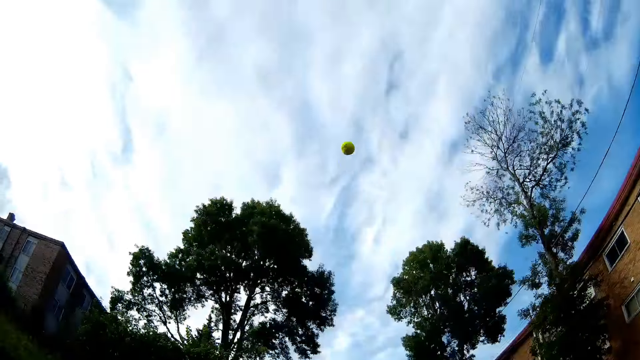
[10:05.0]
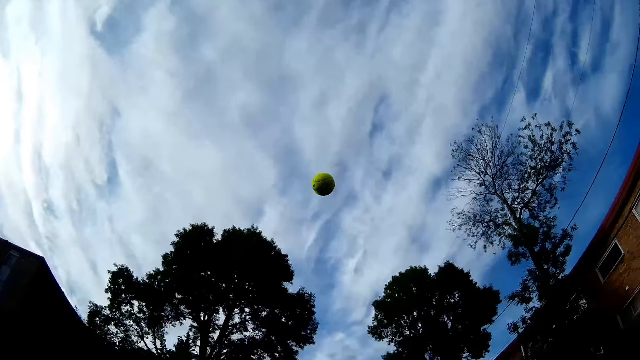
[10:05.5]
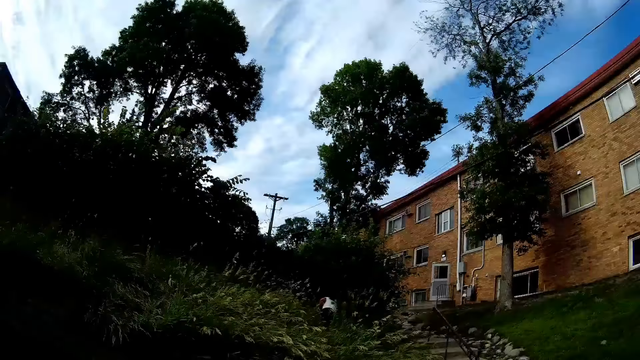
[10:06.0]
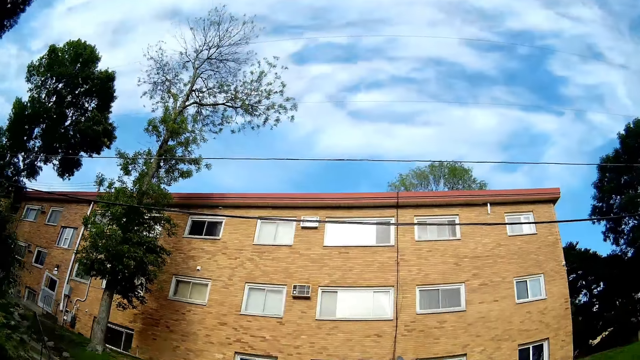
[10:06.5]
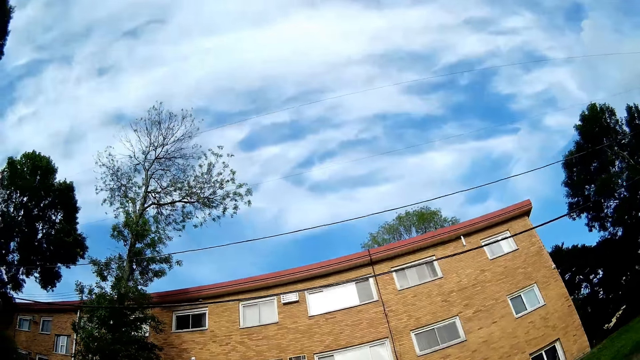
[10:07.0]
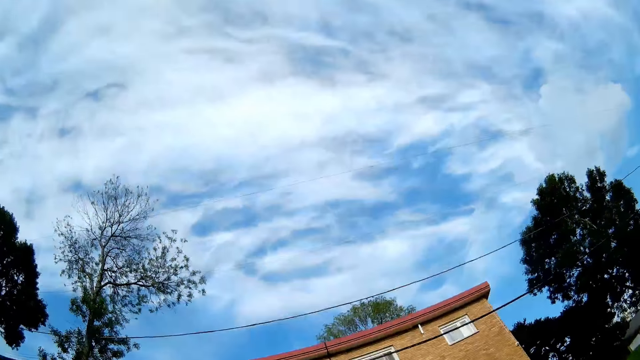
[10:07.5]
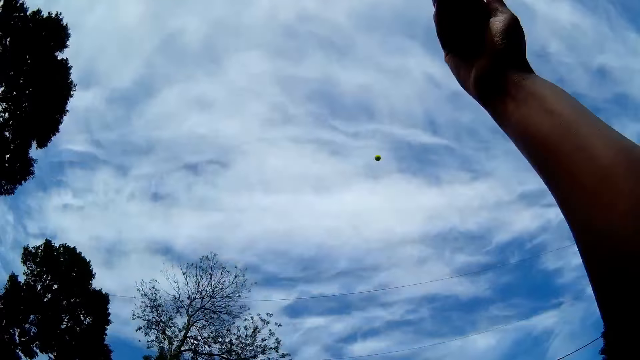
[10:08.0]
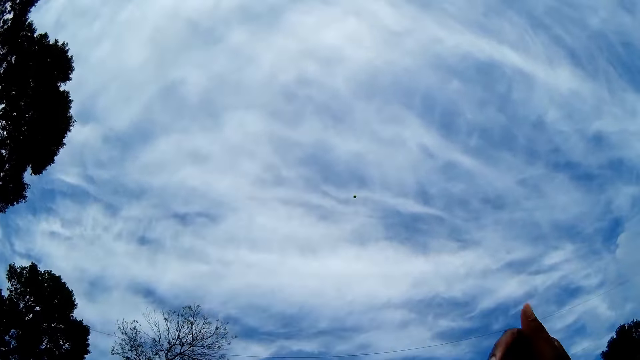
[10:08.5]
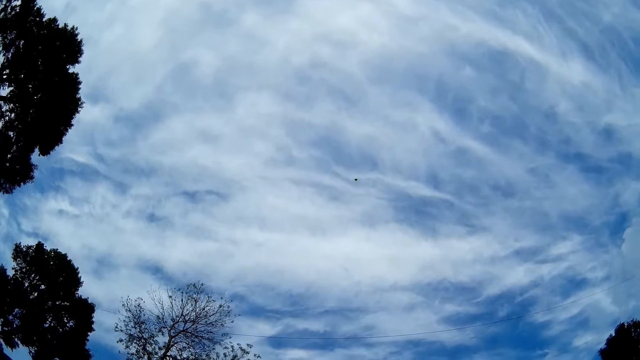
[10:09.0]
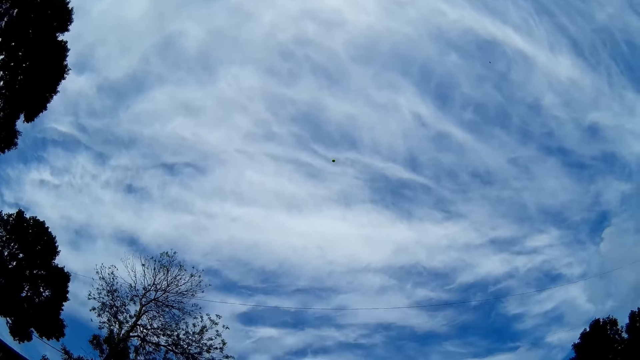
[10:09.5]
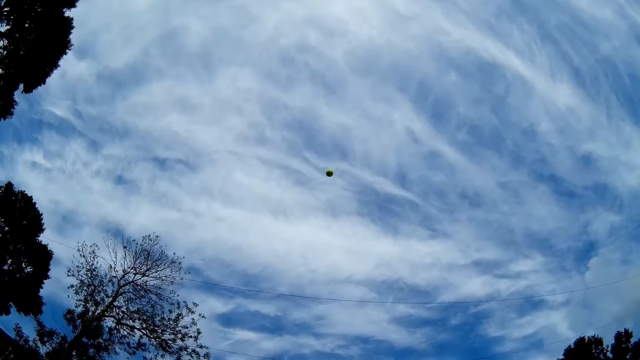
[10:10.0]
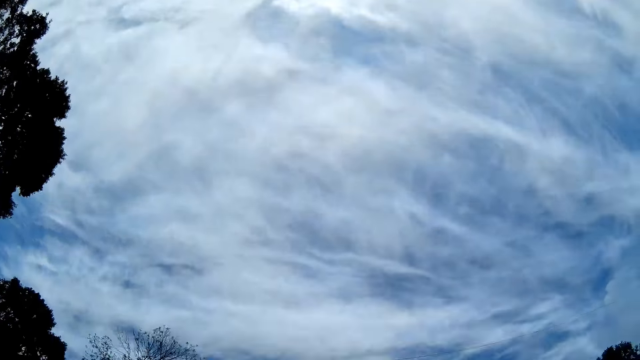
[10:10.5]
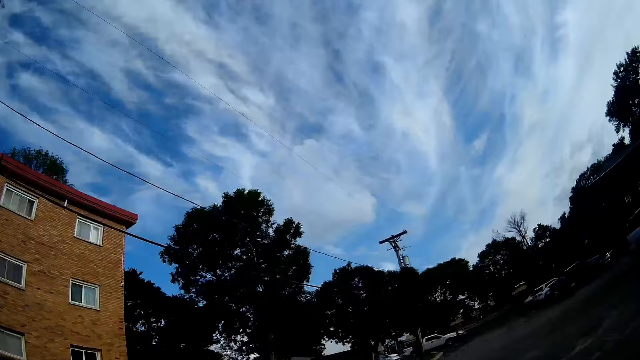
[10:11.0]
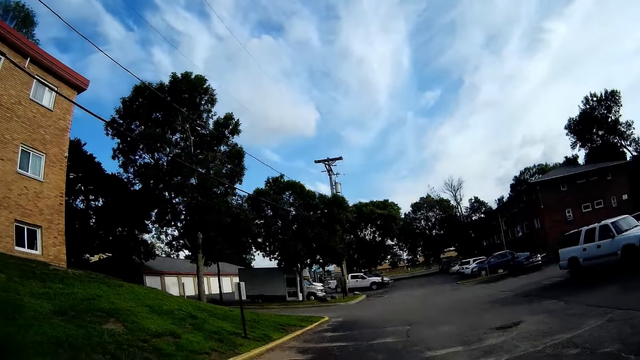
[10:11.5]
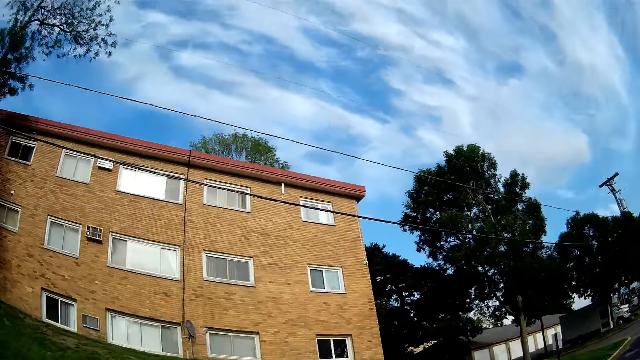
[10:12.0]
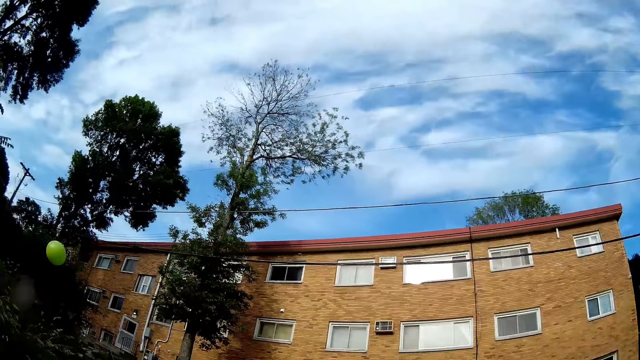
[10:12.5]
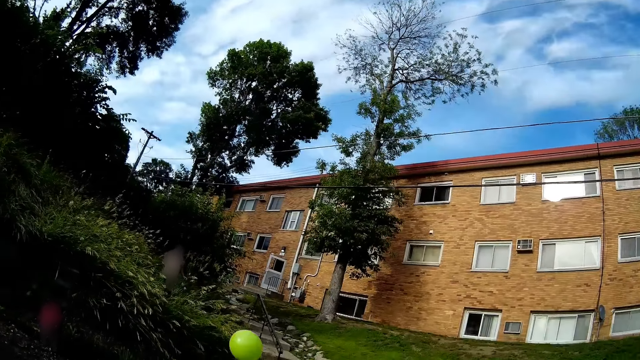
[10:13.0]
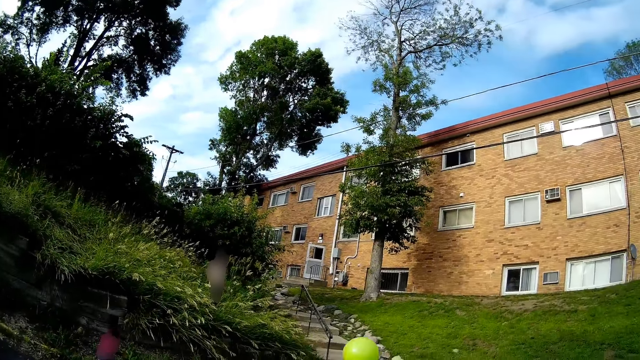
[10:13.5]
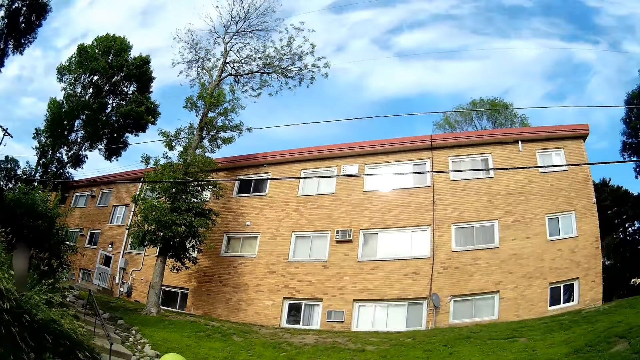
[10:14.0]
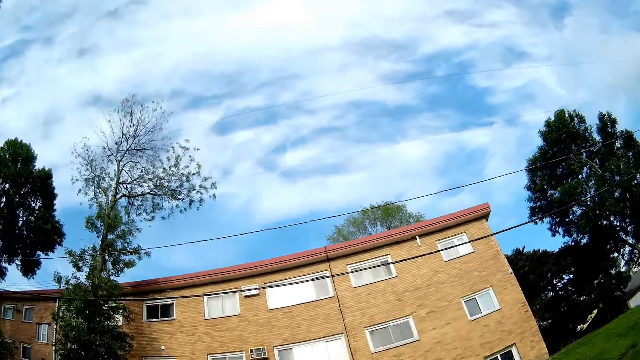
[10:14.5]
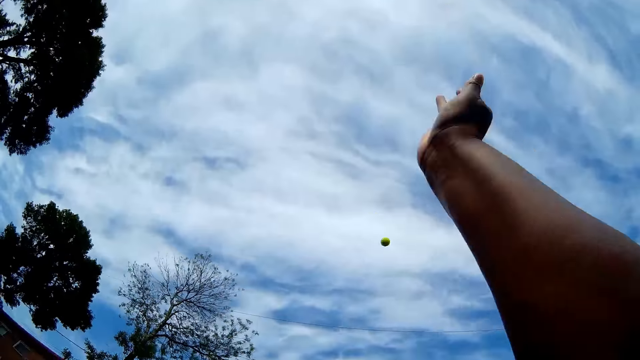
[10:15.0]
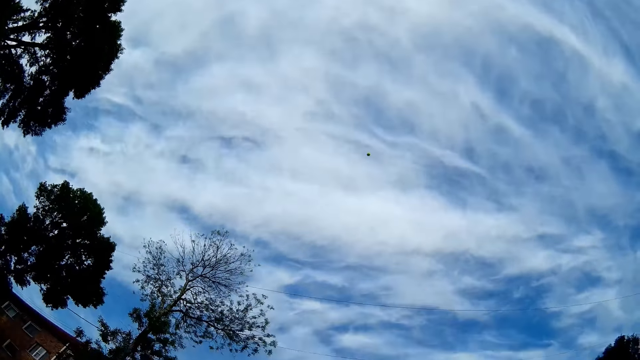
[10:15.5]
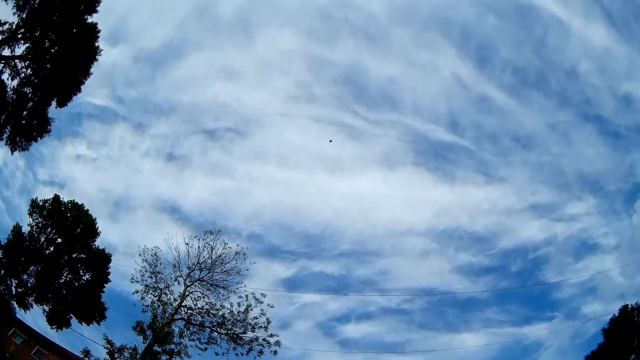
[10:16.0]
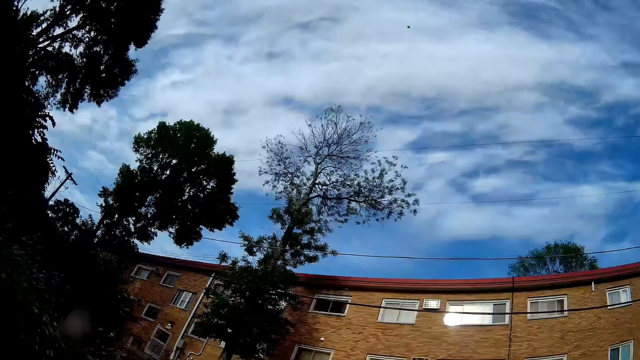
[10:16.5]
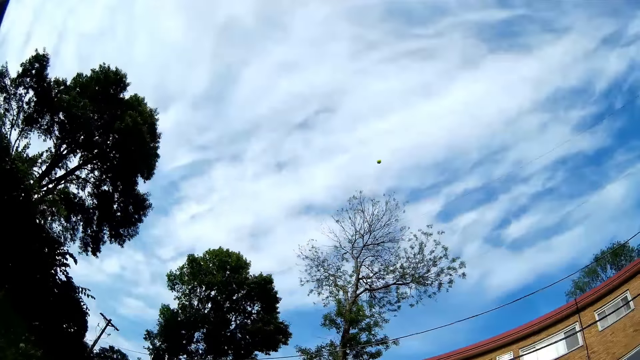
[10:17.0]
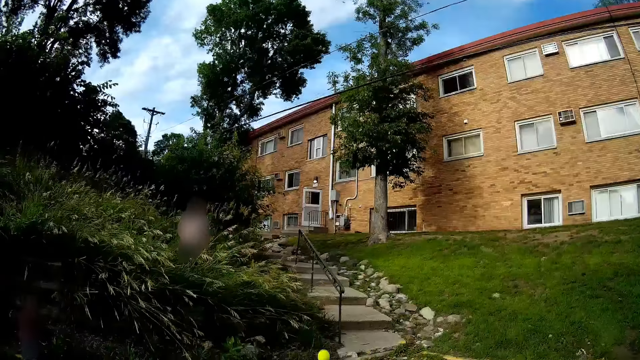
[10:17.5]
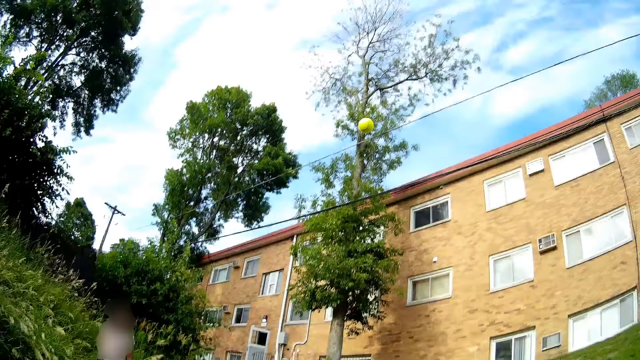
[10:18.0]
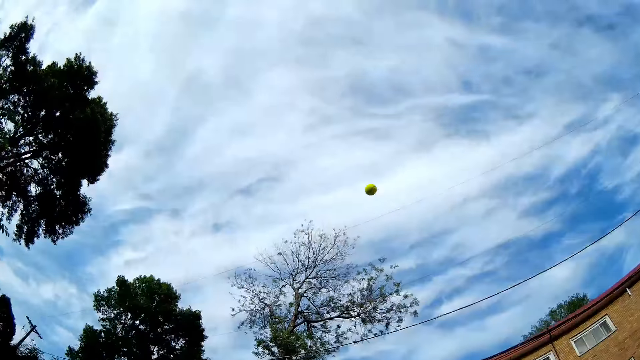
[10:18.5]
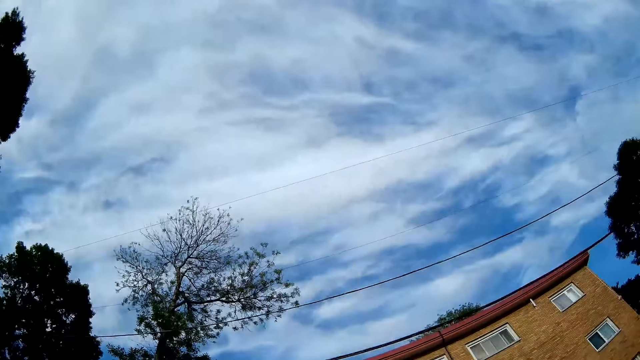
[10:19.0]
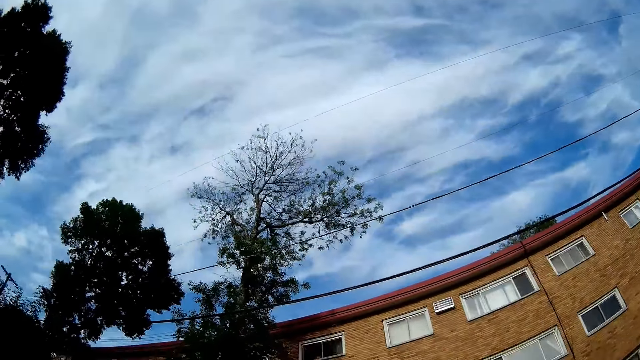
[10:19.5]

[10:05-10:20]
The camera wearer interacts with the boy. She throws the tennis ball with her right hand. She throws the tennis ball with her right hand again.

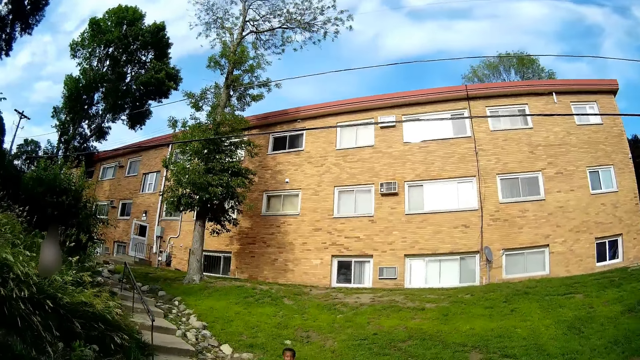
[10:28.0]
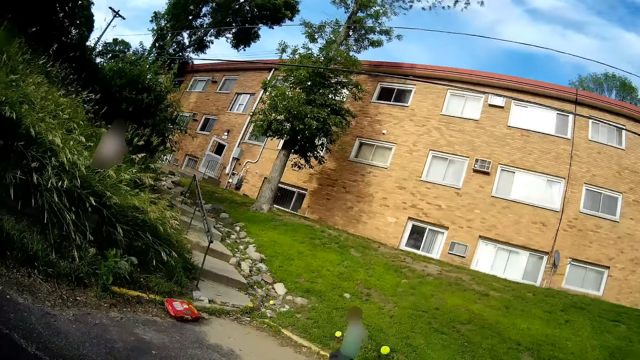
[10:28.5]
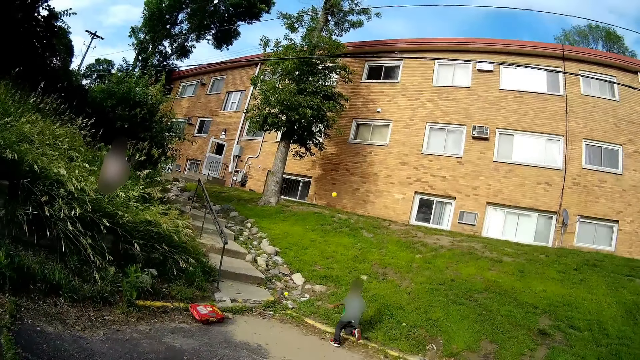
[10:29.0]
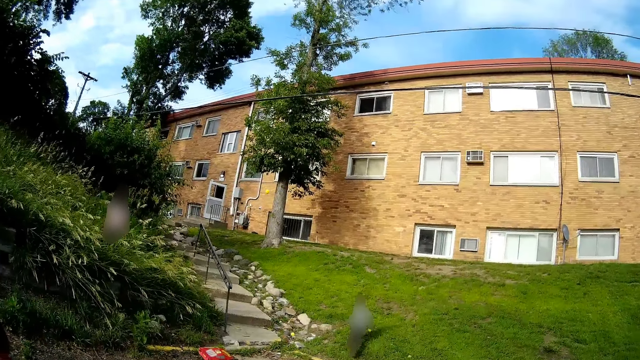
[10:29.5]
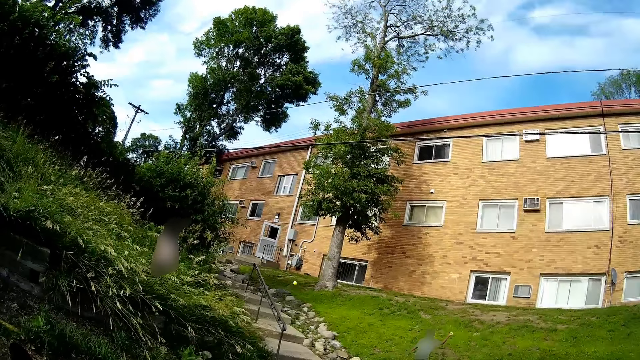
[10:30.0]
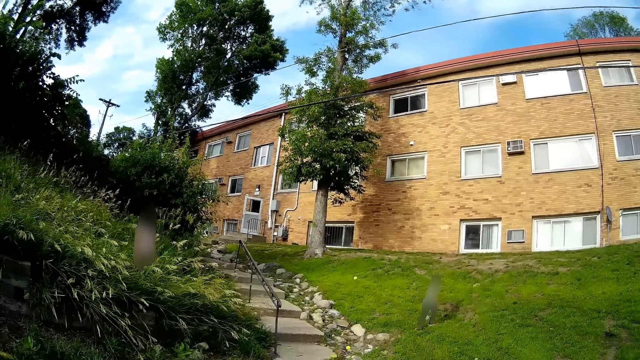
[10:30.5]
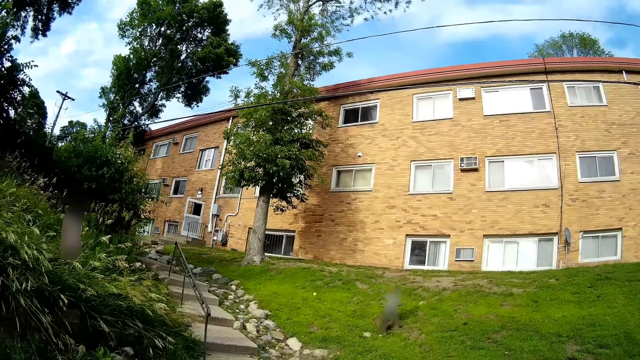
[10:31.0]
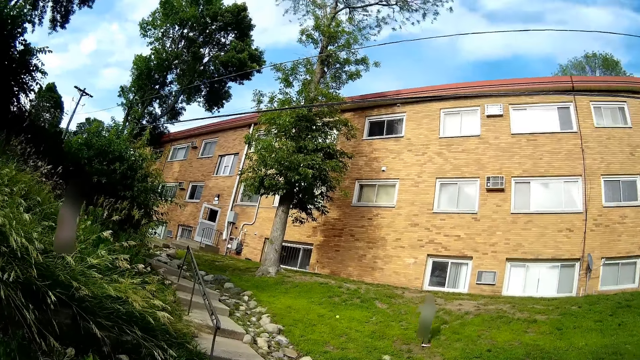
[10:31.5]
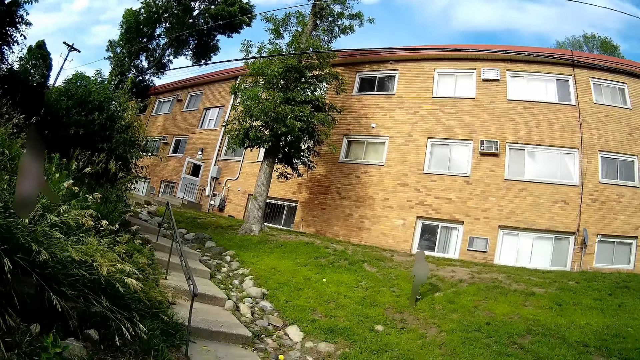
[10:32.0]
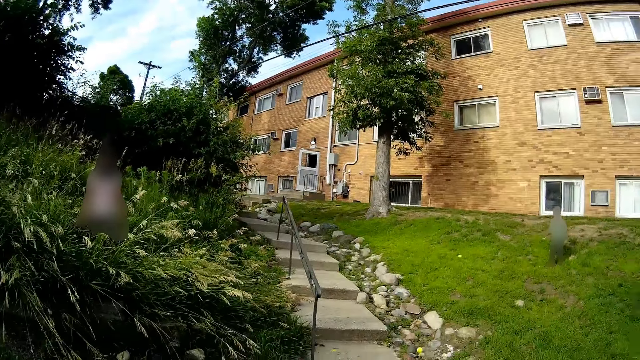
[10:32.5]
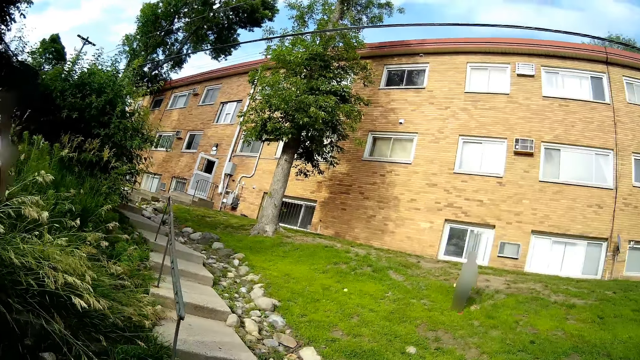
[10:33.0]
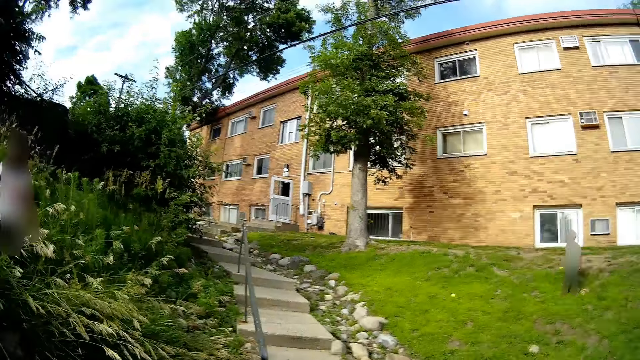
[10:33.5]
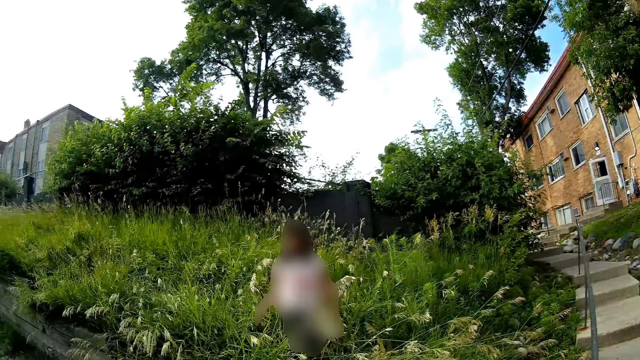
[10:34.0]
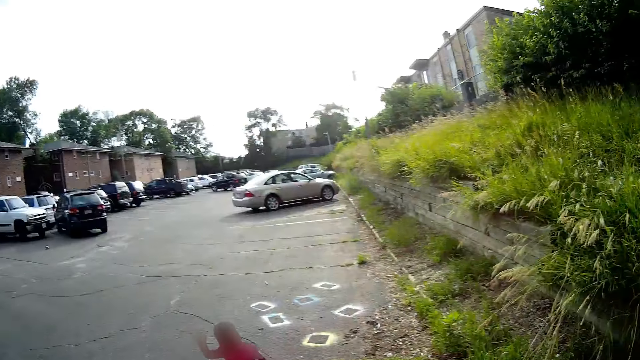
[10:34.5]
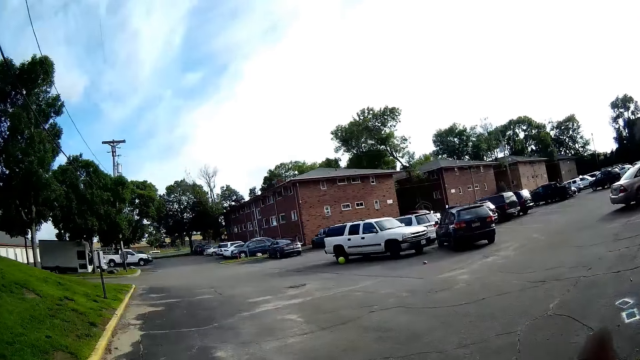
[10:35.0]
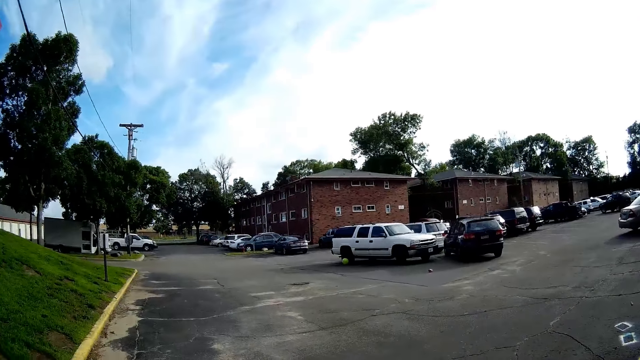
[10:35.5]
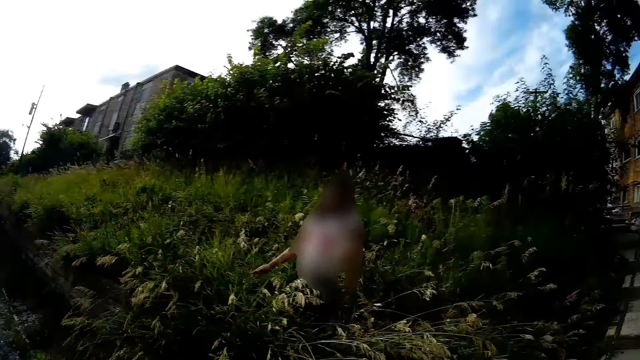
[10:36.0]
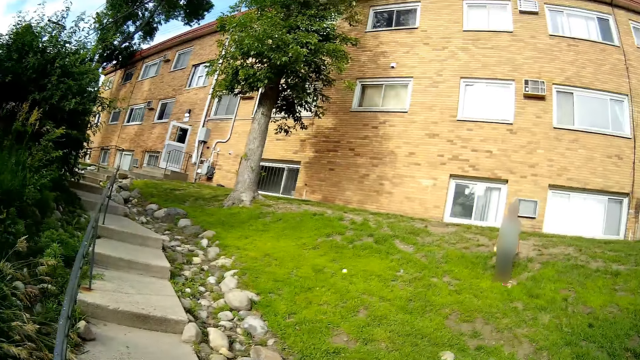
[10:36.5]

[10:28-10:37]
A person runs to the ball. The camera wearer interacts with the girl and the boy.
